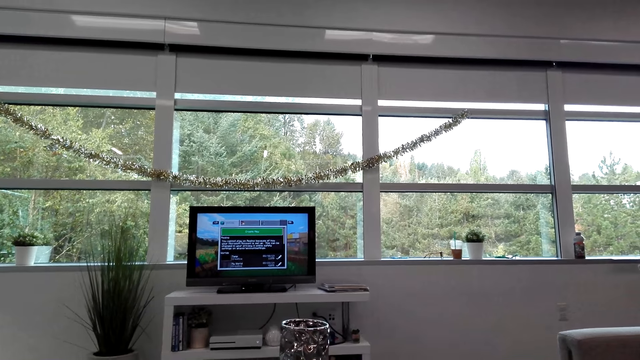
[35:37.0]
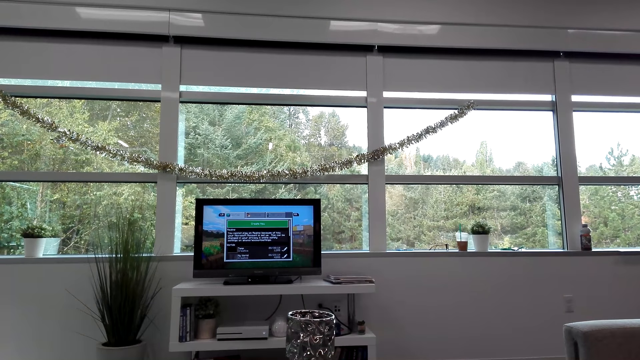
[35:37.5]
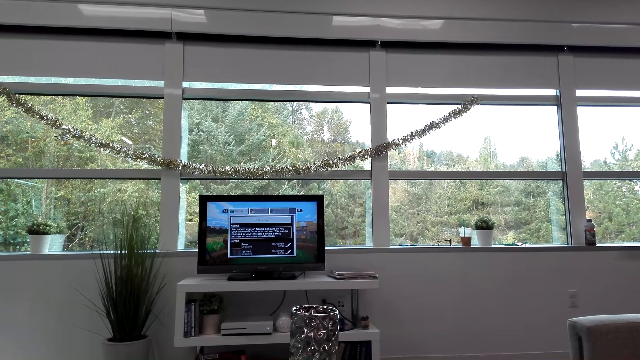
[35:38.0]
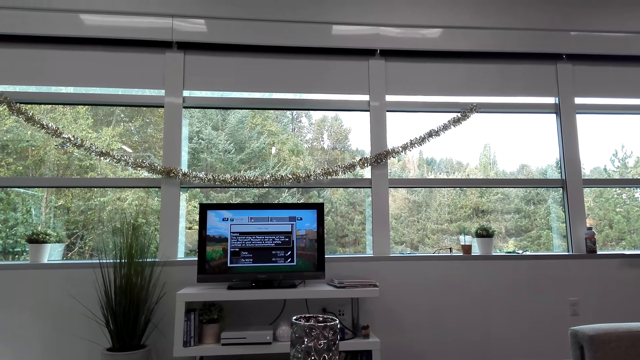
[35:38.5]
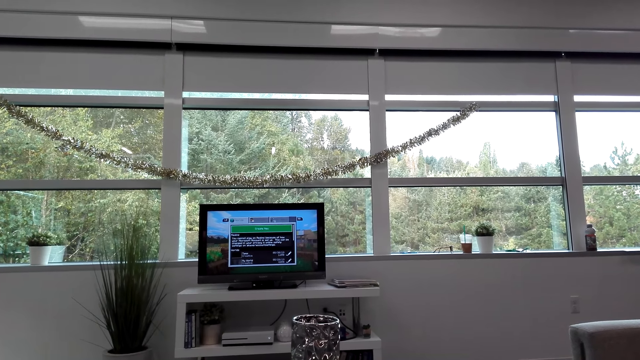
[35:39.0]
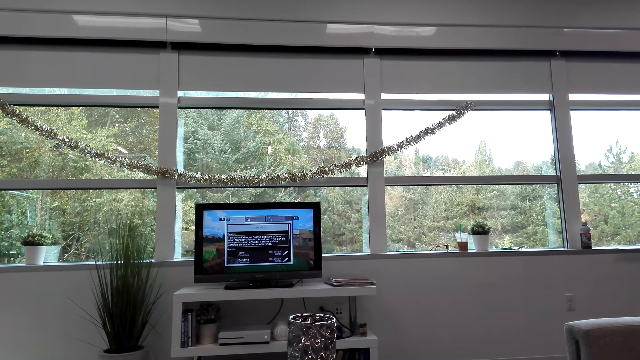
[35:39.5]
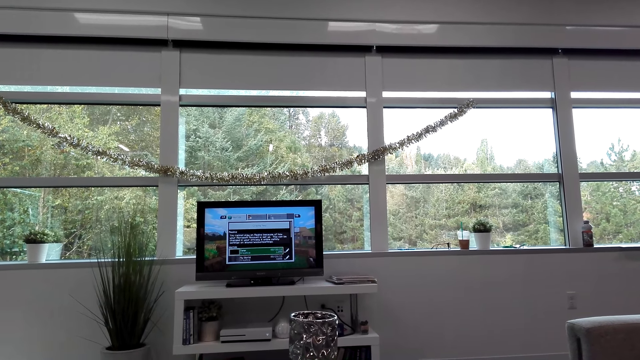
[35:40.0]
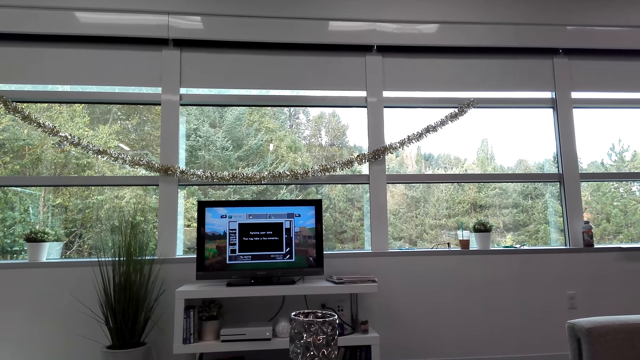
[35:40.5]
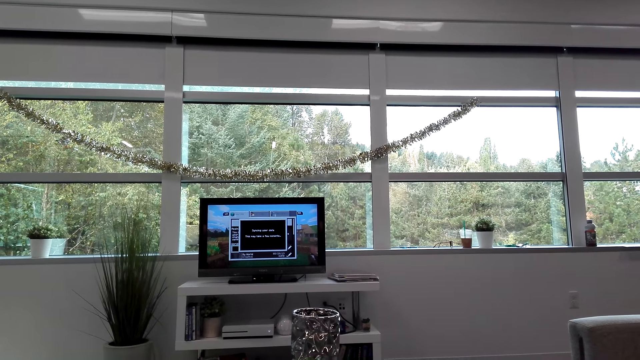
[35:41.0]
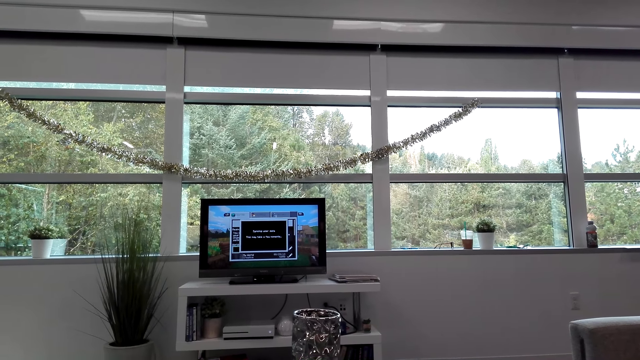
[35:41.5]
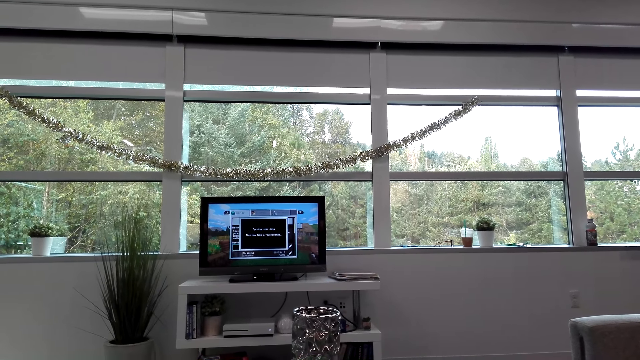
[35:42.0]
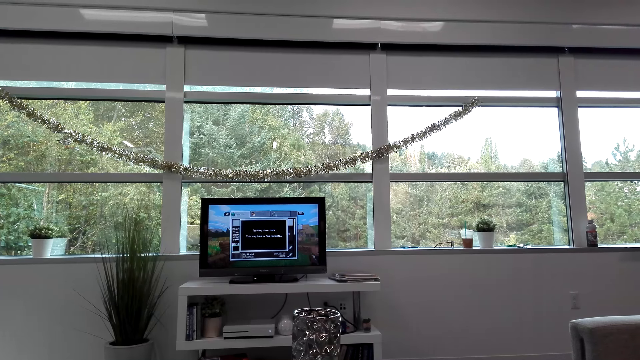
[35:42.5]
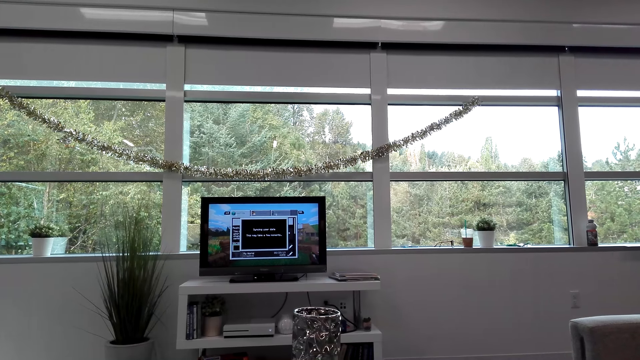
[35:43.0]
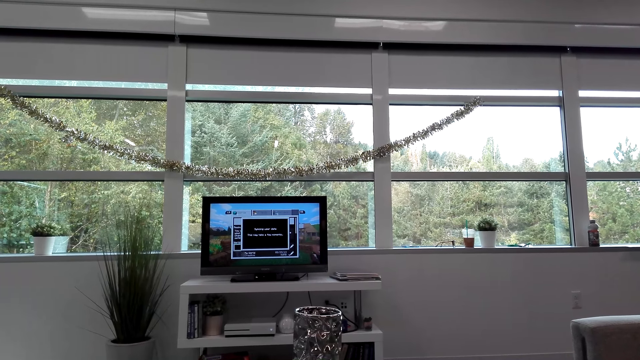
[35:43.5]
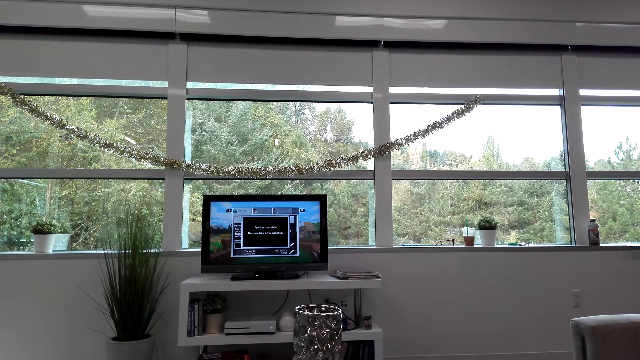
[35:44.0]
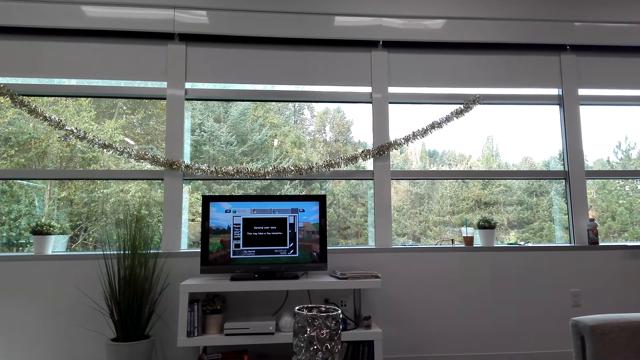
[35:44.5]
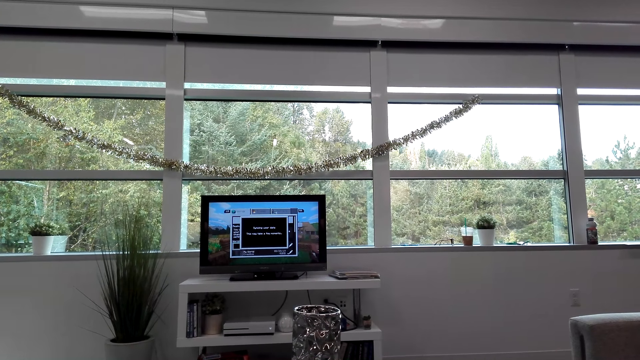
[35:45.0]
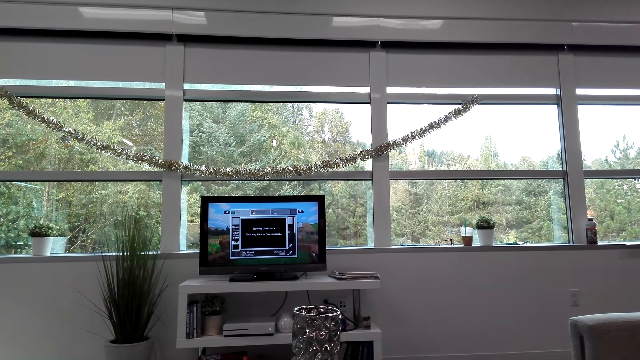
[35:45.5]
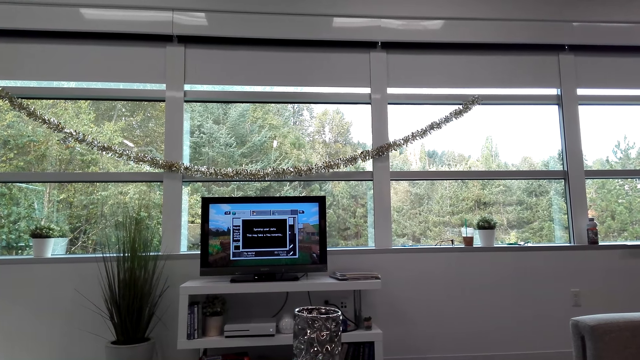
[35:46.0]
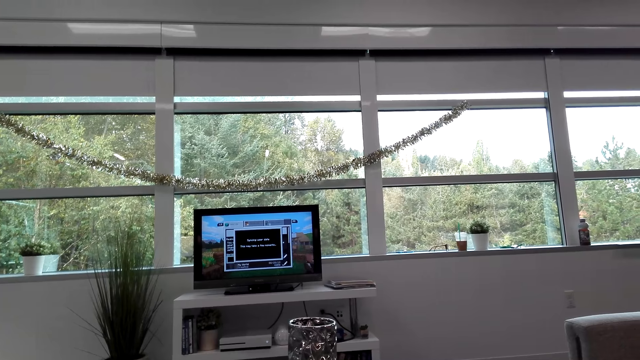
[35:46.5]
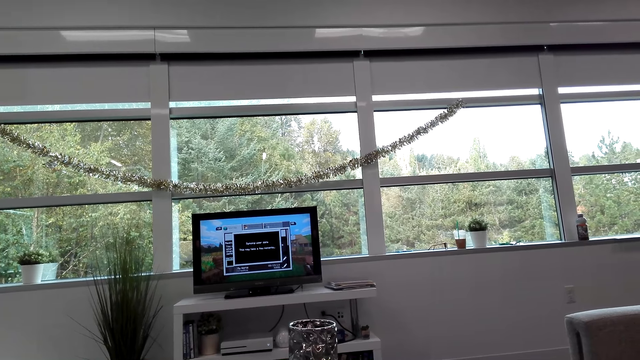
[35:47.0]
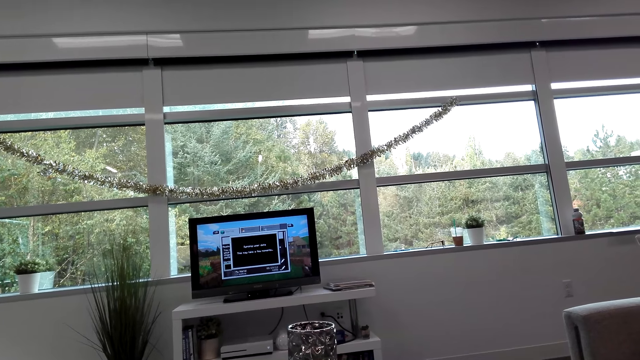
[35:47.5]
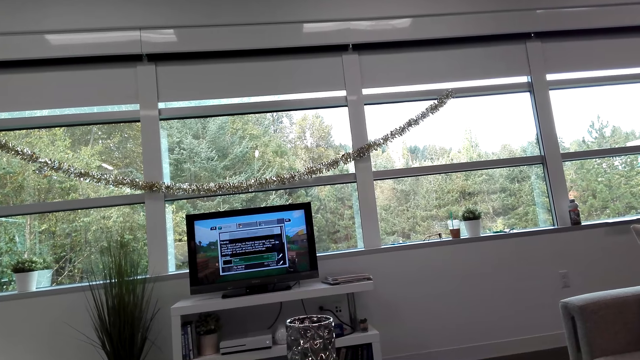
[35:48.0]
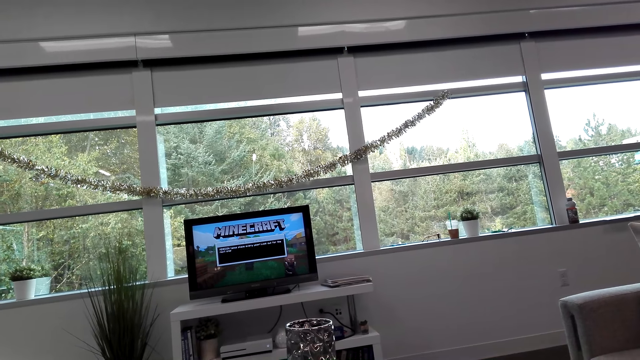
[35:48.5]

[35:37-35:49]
The camera wearer plays the video game. They play the video game again. A man converses with the camera wearer. The camera wearer plays the video game.

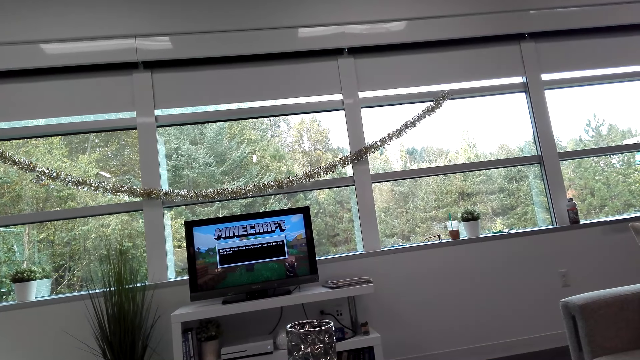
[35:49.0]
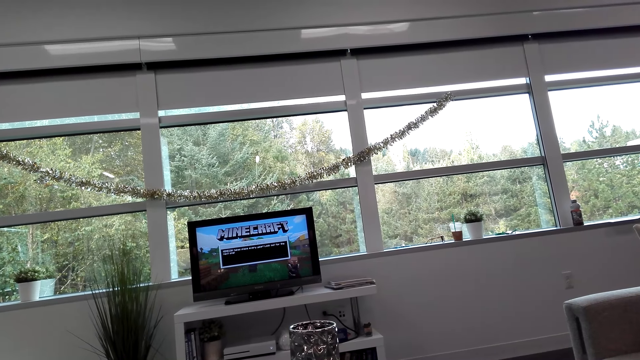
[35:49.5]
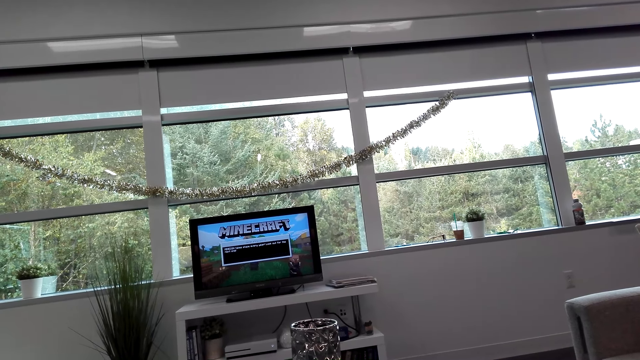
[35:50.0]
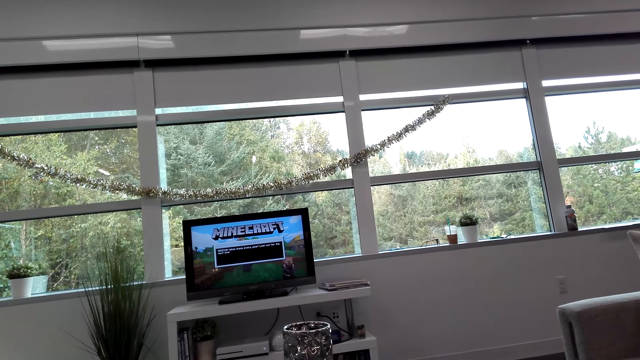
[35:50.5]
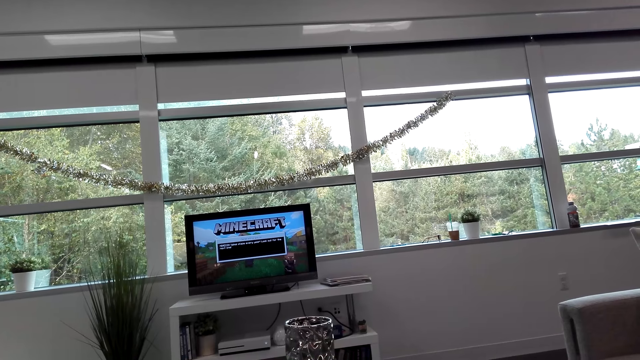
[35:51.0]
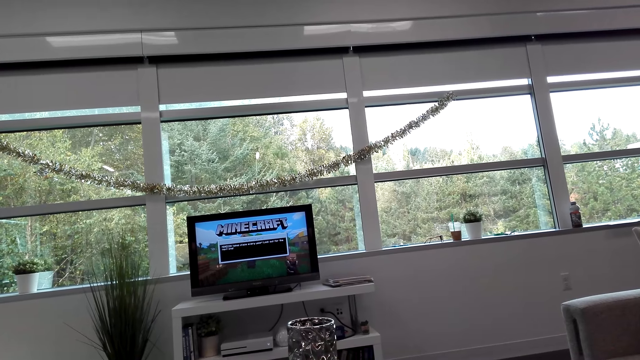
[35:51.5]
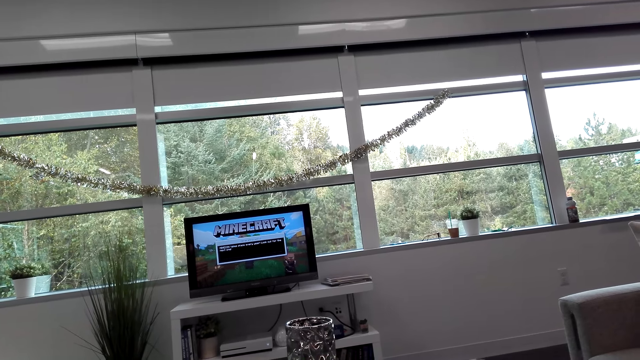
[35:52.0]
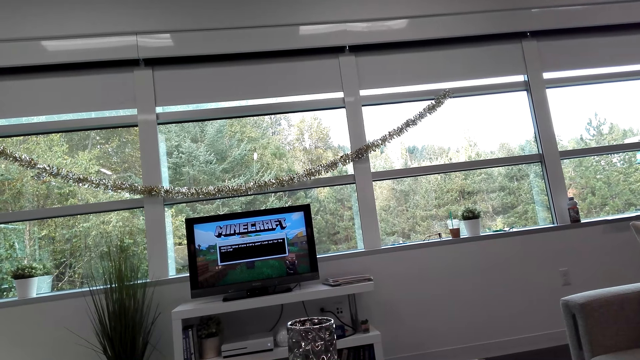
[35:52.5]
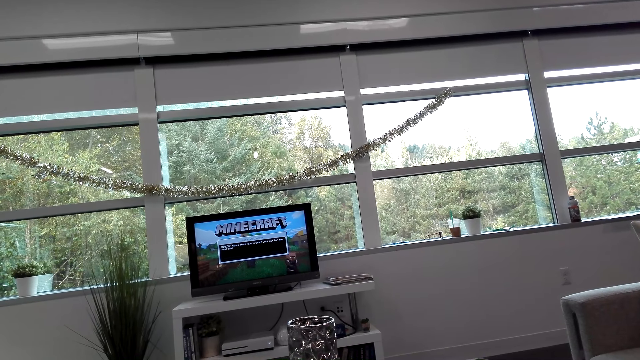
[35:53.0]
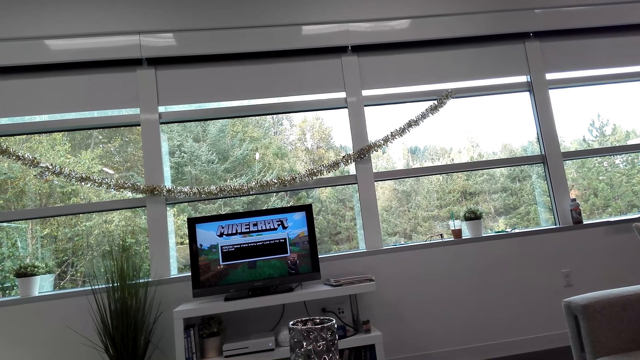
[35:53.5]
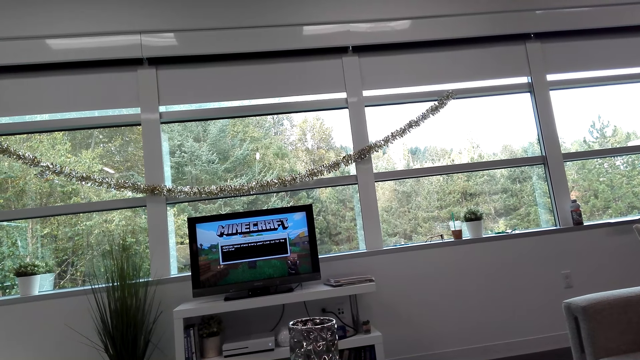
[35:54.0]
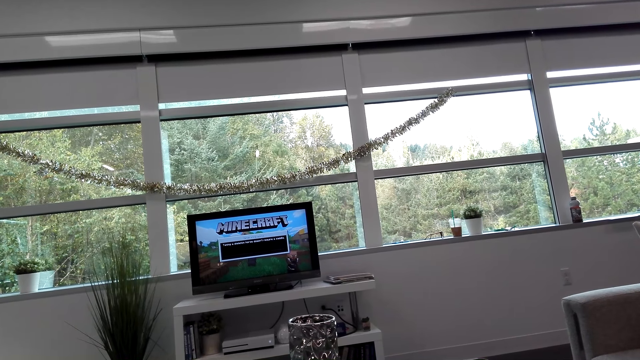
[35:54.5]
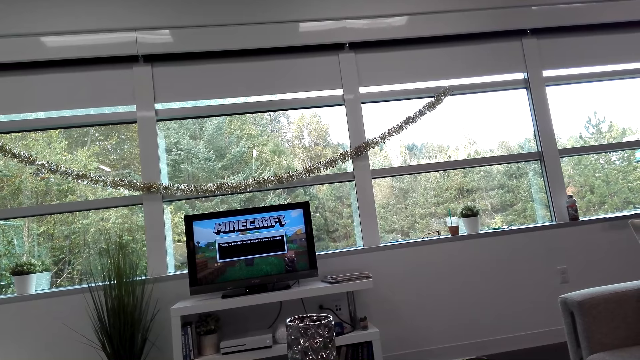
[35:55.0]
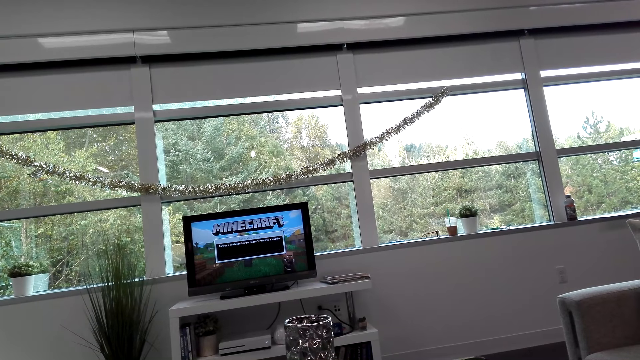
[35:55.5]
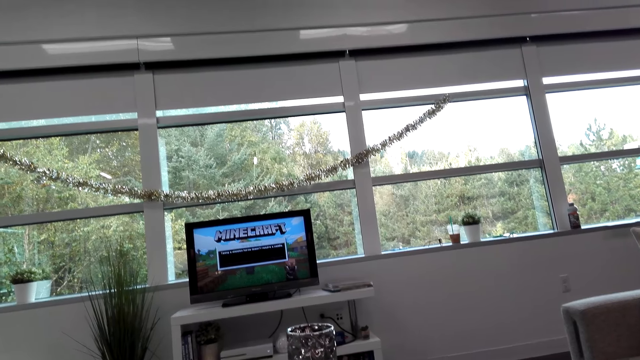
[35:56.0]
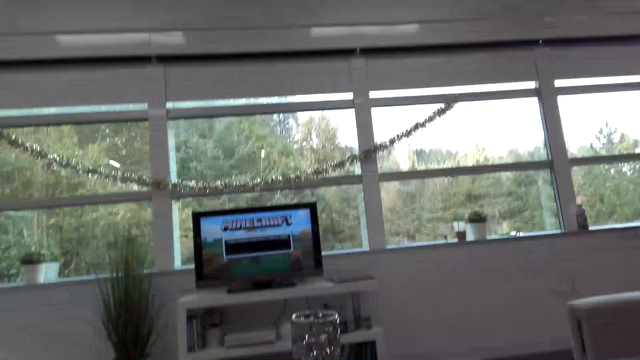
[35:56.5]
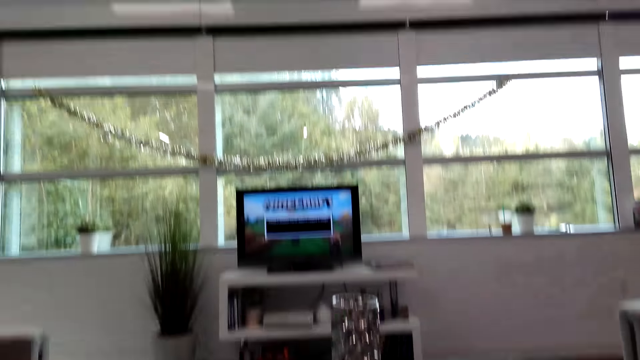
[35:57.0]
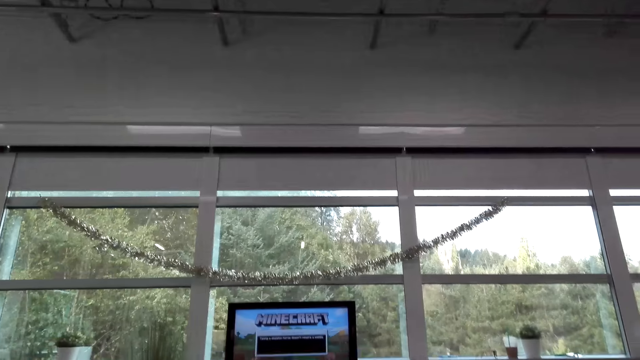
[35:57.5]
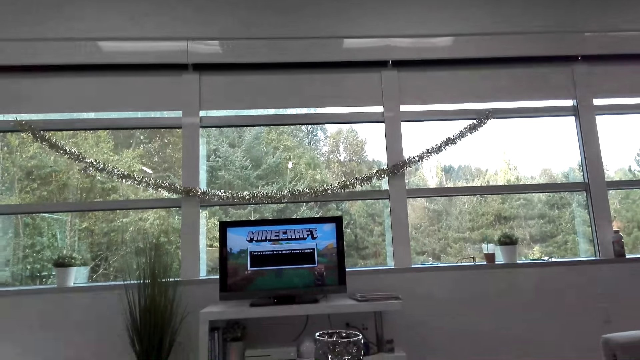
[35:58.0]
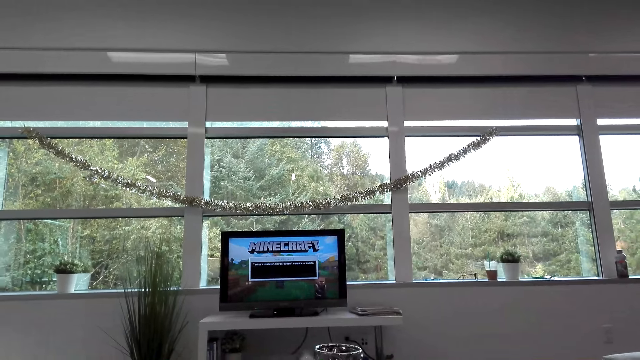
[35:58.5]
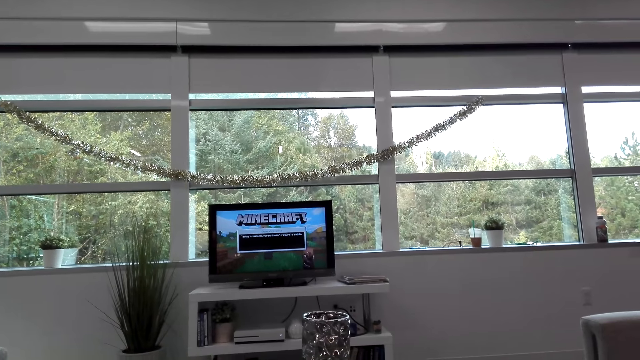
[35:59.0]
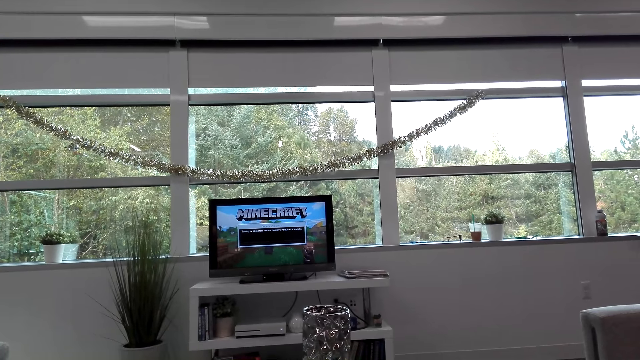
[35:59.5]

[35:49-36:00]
A man converses with the camera wearer. The camera wearer converses with the man. They play the video game. They stare at the video game. The man converses with the camera wearer. The camera wearer plays the video game. The man converses with the camera wearer.
